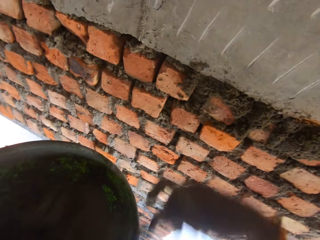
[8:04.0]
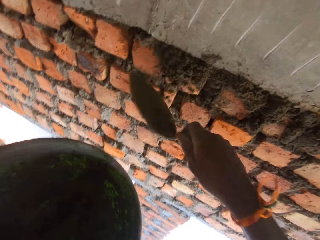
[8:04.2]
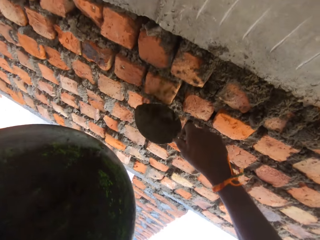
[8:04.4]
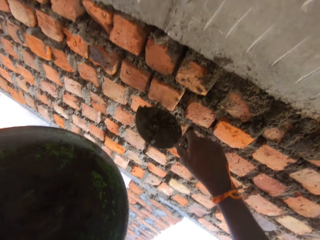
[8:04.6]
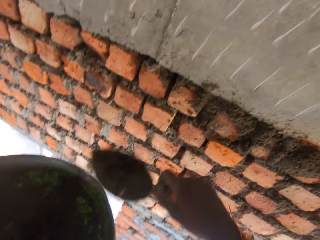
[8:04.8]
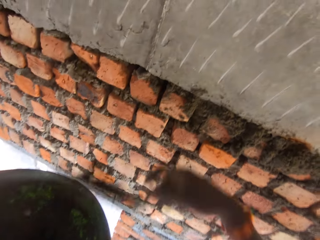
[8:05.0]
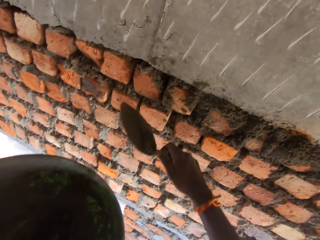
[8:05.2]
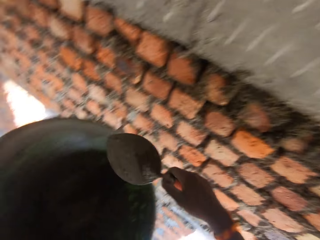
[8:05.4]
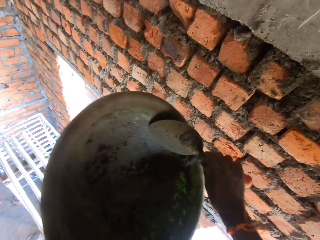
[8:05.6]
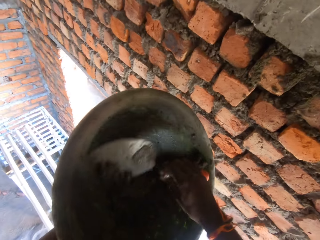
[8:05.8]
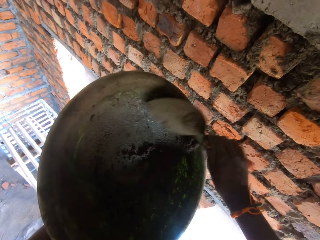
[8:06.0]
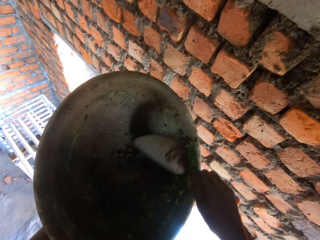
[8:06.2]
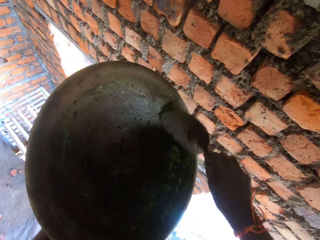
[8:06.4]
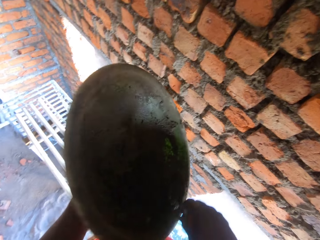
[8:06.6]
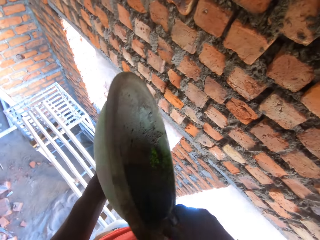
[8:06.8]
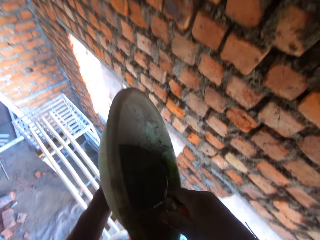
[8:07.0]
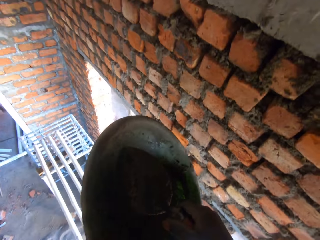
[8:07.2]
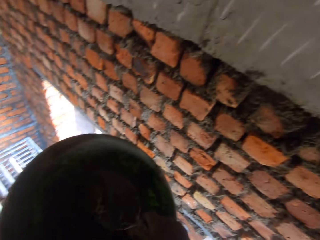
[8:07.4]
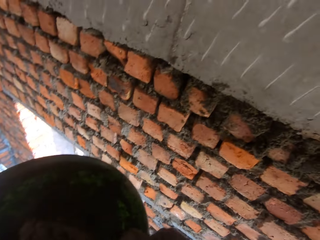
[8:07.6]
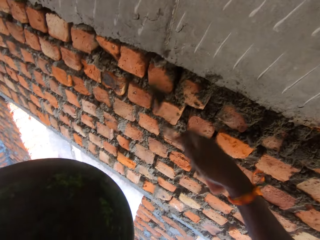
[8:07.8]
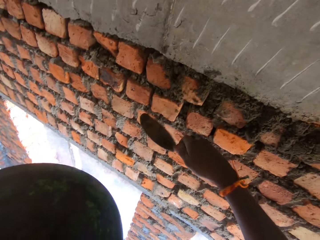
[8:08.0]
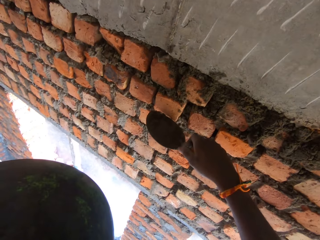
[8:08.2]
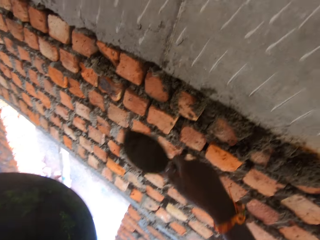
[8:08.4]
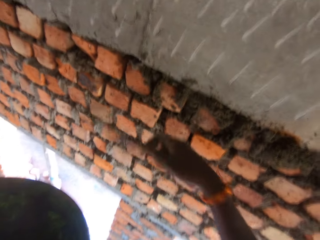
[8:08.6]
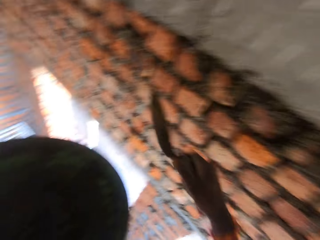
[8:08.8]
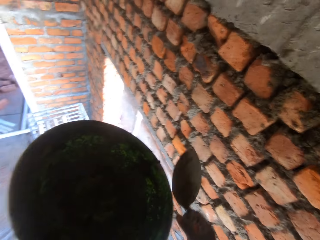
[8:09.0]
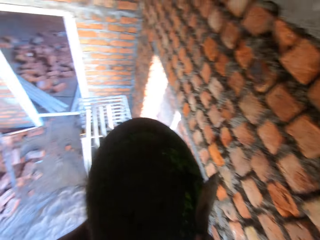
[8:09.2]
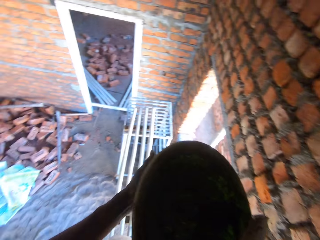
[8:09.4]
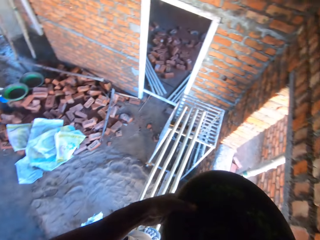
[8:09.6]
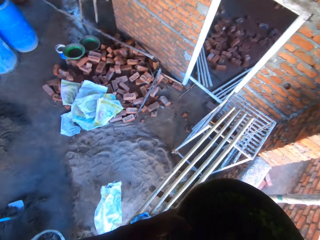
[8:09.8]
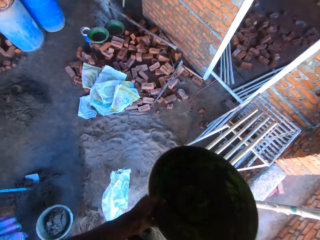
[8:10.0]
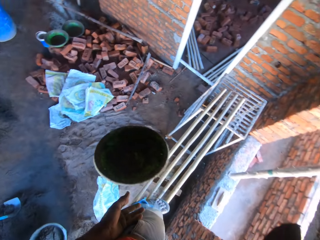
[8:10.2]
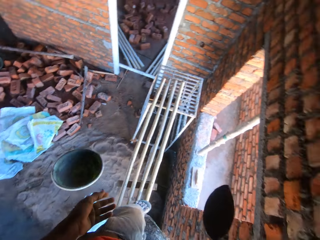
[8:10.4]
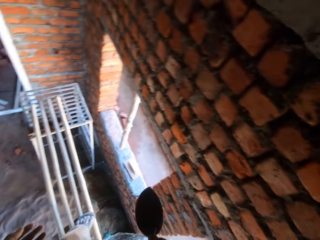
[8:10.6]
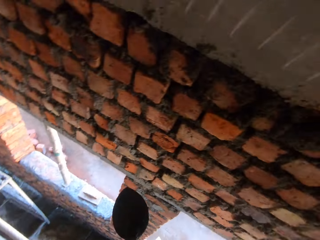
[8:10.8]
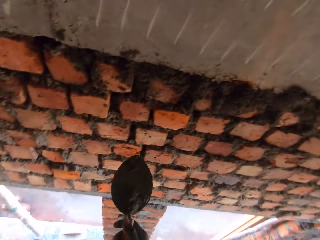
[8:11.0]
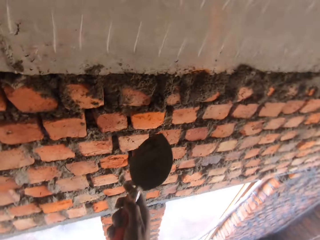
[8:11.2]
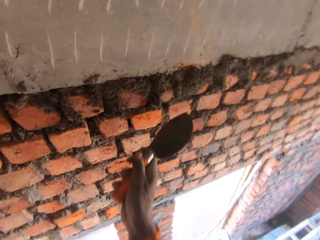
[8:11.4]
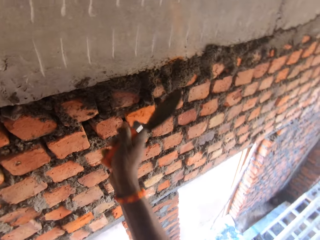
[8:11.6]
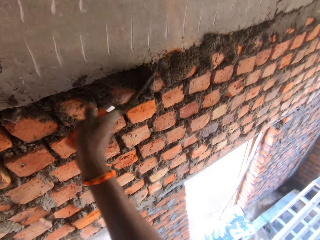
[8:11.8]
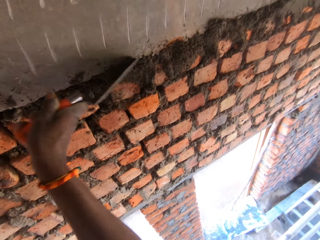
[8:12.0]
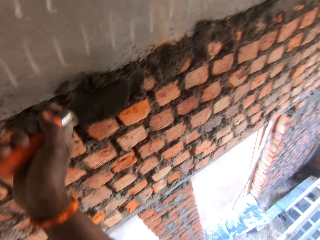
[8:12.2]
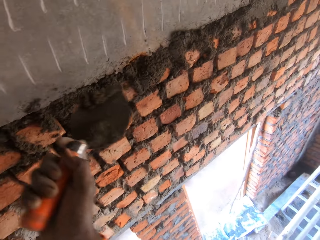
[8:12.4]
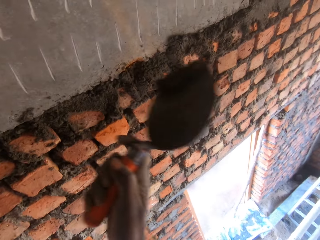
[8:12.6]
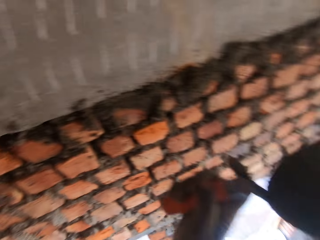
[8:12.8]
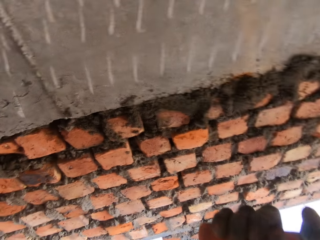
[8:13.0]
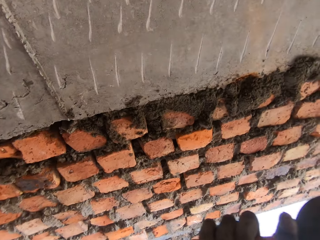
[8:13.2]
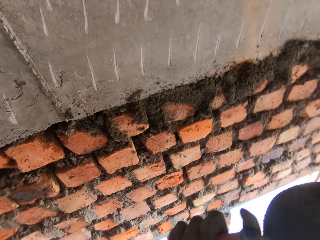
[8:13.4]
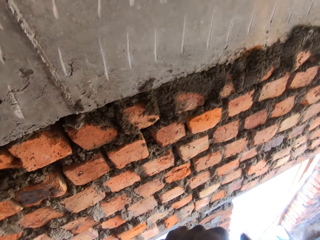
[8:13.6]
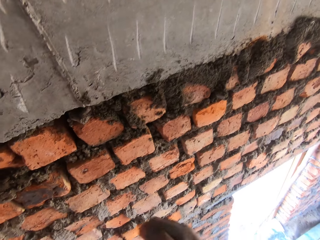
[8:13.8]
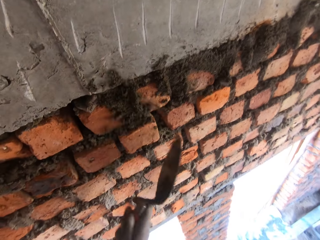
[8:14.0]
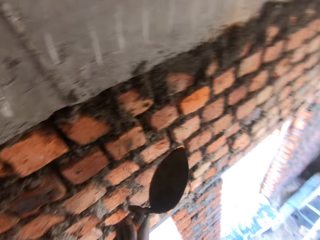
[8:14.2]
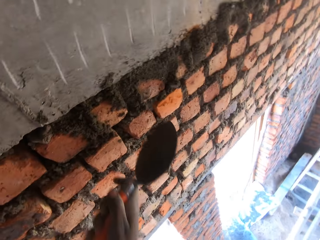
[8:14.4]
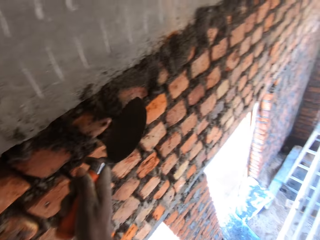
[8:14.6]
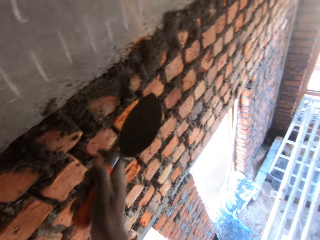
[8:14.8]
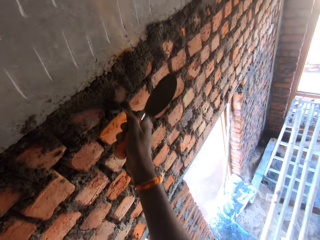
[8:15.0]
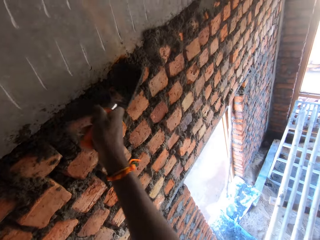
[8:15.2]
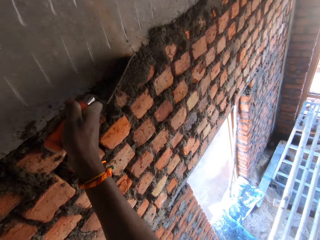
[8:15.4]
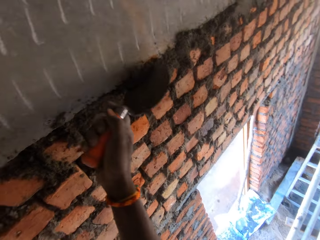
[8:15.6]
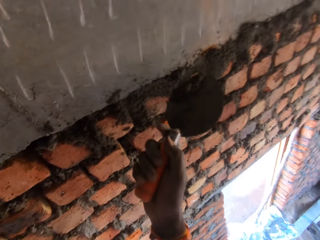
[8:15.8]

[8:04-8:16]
The camera wearer plasters the brick wall with the mortar paste or concrete in the hand trowel in his right hand. He packs the mortar paste from the pan with the hand trowel in his right hand. He plasters the brick wall with the mortar paste in the hand trowel in his right hand. He throws the tray. He drops the pan in his left hand on the ground. He adjusts the mortar paste on the brick wall with the hand trowel in his right hand. He spreads the concrete with the trowel.

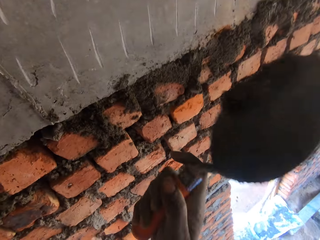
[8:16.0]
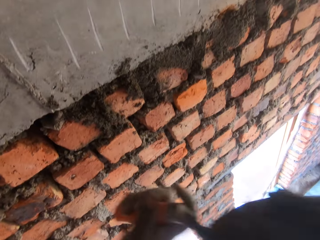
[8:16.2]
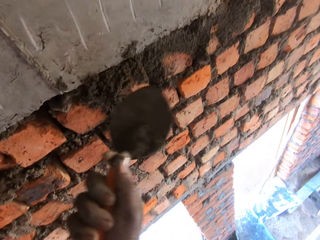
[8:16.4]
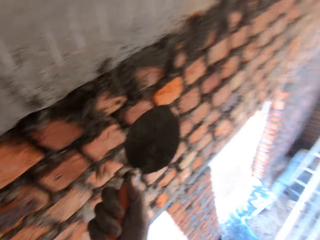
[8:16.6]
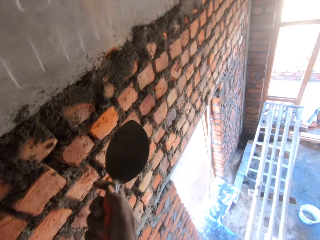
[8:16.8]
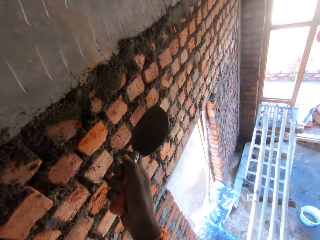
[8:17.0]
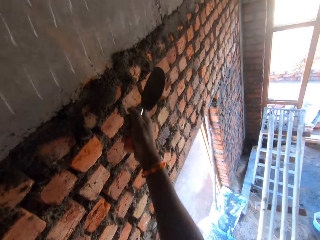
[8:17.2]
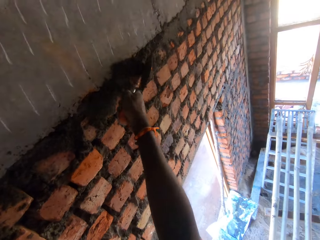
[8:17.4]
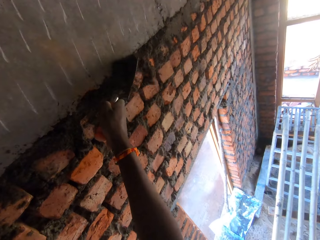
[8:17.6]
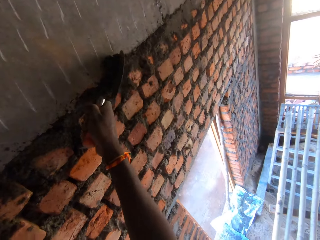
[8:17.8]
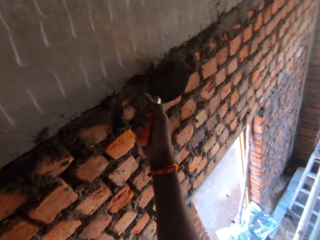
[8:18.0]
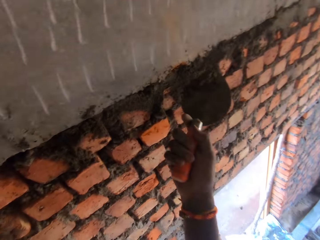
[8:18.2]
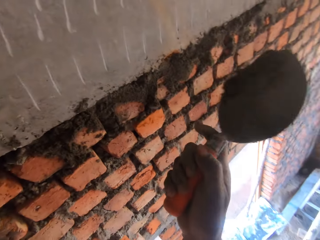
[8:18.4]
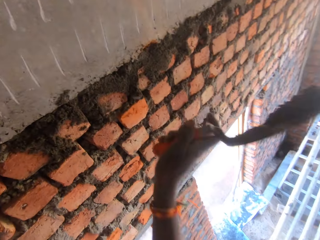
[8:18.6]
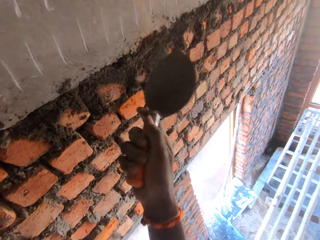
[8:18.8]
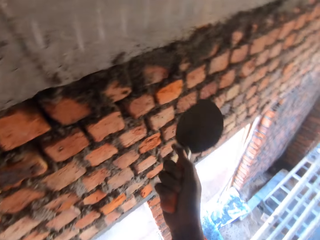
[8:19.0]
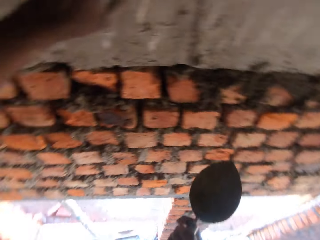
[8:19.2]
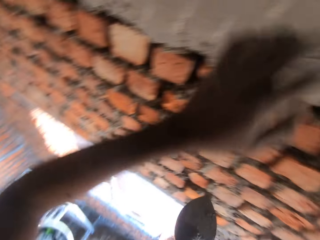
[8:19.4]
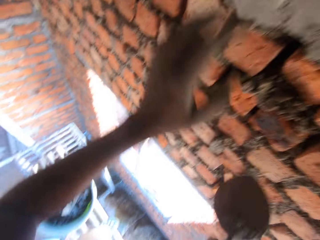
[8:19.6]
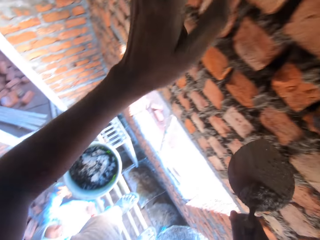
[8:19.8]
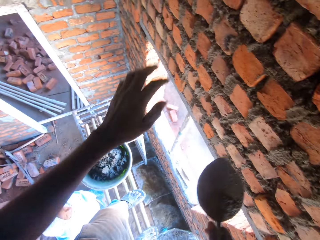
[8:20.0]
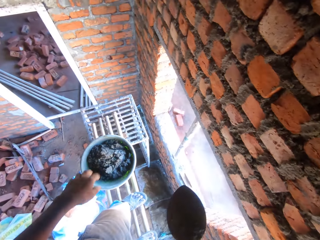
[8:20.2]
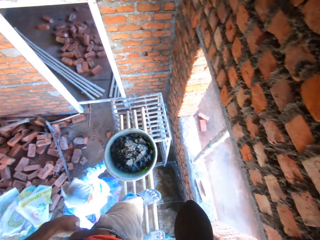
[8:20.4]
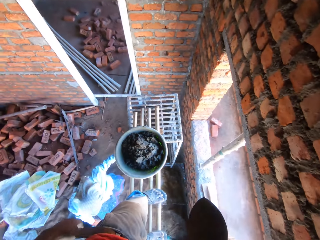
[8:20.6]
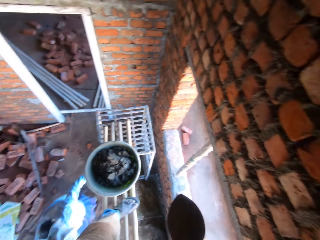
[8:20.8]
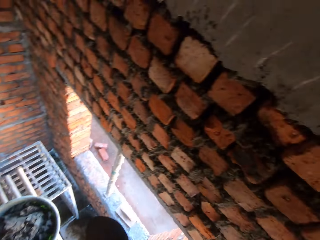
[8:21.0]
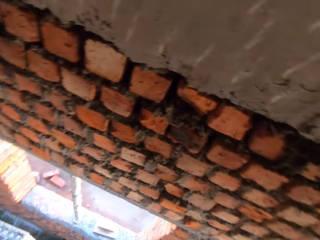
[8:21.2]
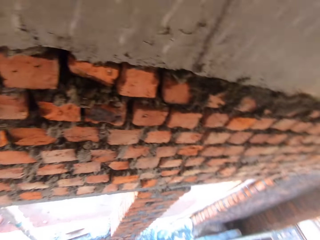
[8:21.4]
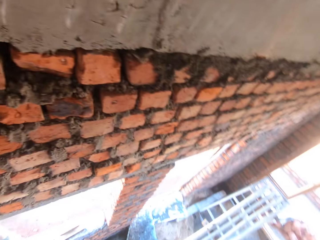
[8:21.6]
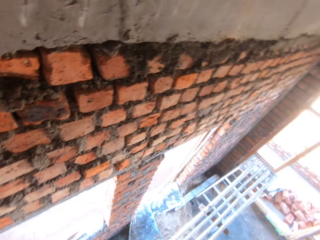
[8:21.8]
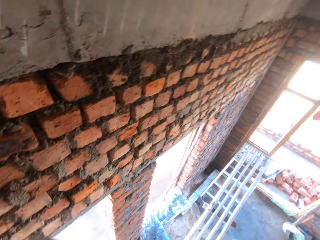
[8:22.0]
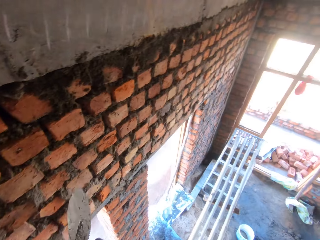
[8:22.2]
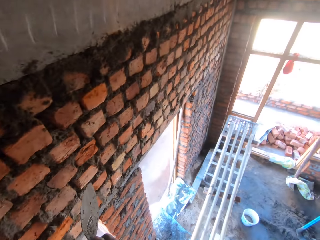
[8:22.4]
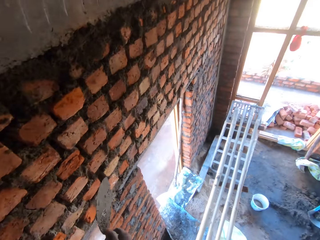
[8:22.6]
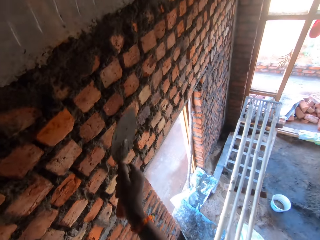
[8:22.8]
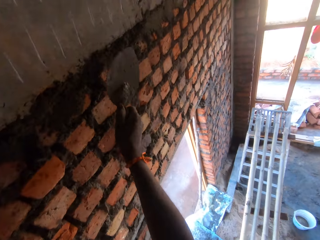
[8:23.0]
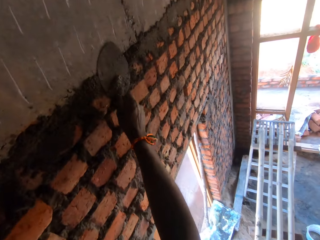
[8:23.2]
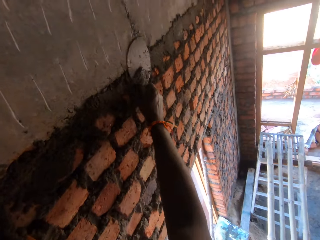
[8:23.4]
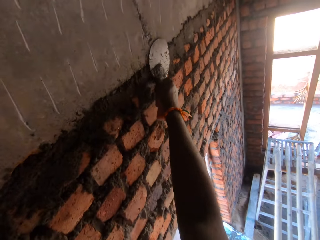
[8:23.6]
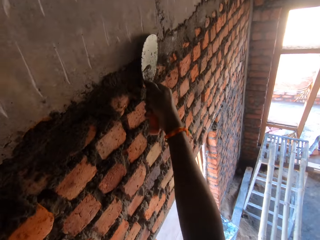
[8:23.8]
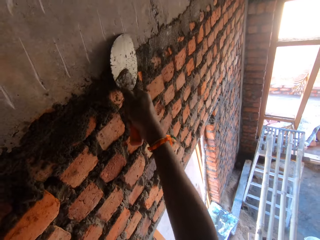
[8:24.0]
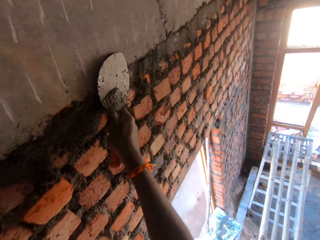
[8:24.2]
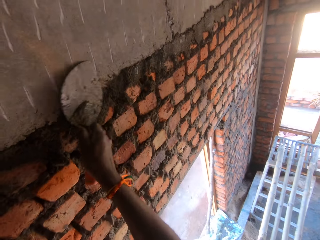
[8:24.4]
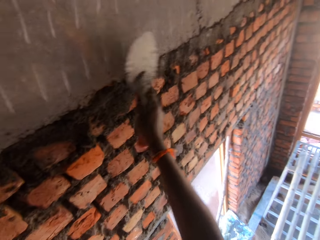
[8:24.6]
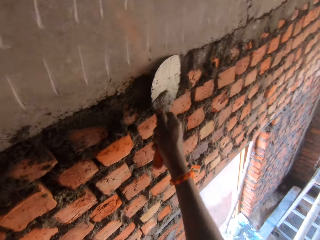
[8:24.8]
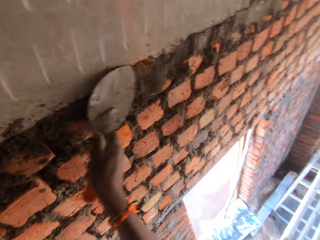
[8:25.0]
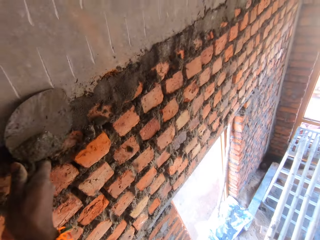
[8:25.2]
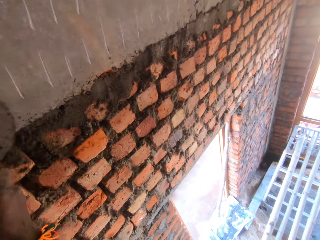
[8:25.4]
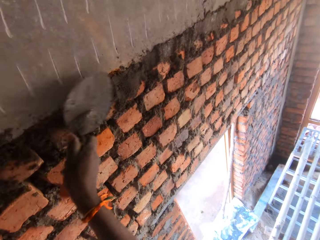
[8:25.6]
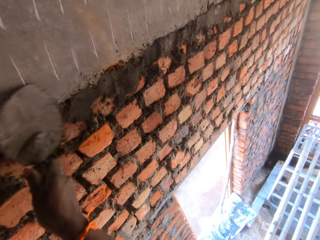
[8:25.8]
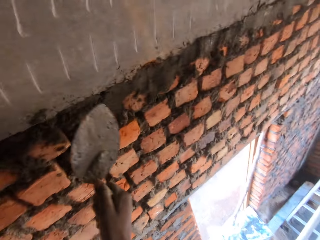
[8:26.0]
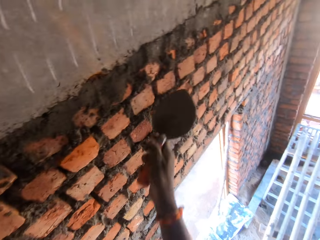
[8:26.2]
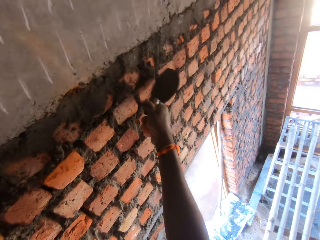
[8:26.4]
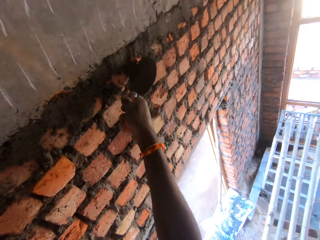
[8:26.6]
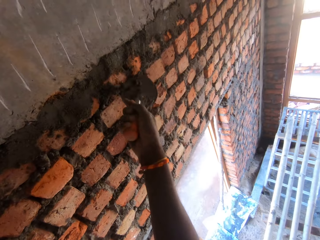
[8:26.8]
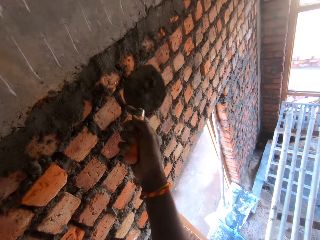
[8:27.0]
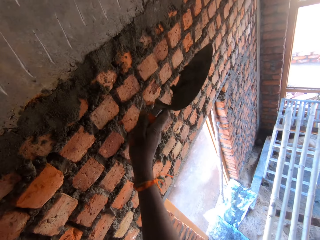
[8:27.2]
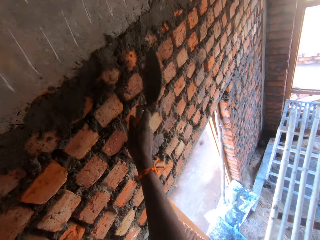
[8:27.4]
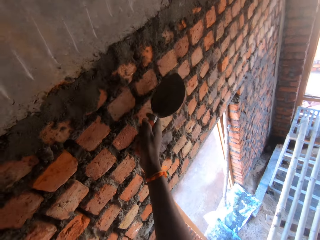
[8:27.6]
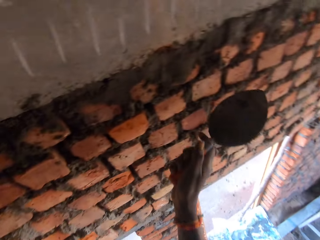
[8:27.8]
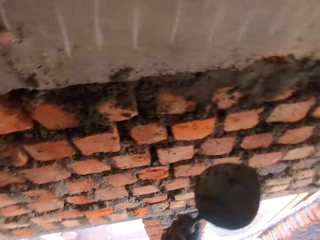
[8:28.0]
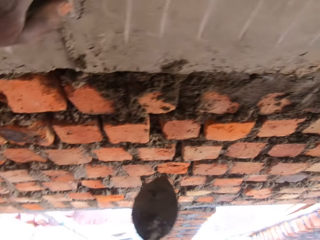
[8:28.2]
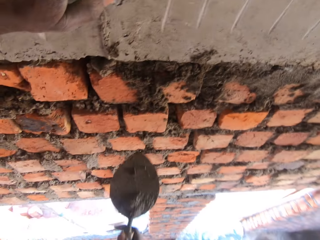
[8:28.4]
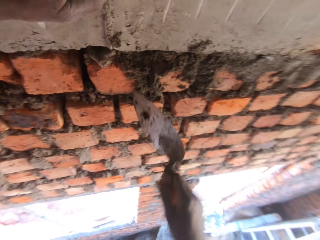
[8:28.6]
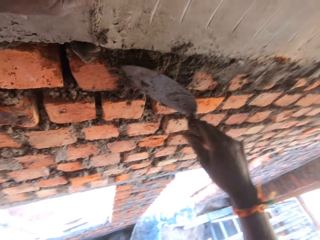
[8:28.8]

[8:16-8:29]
The camera wearer looks around. They spread the concrete with a trowel.
